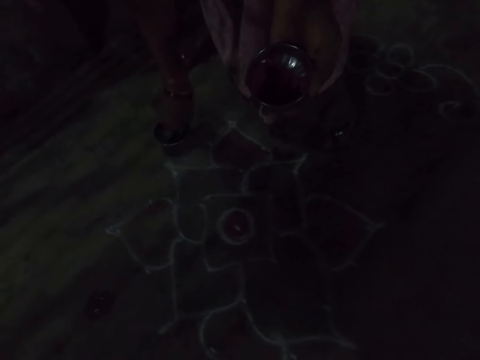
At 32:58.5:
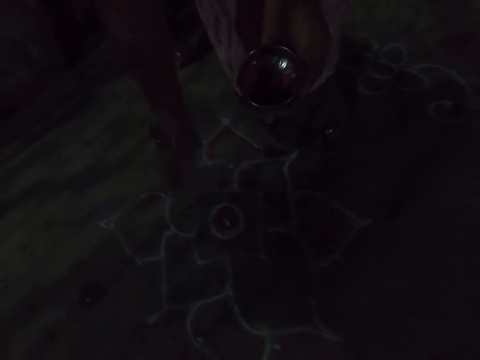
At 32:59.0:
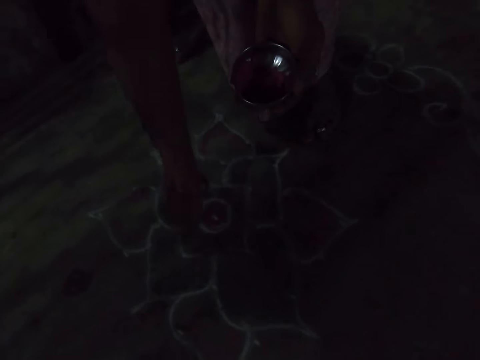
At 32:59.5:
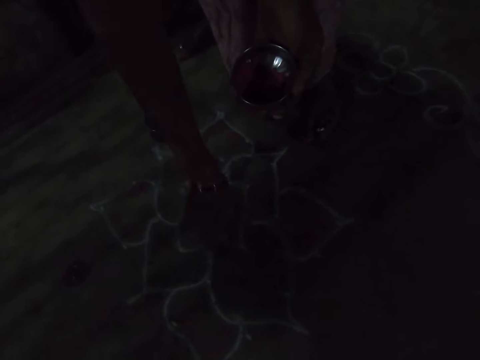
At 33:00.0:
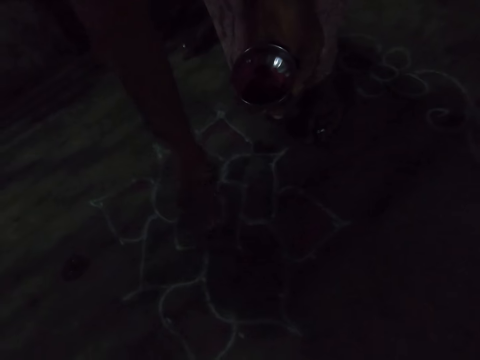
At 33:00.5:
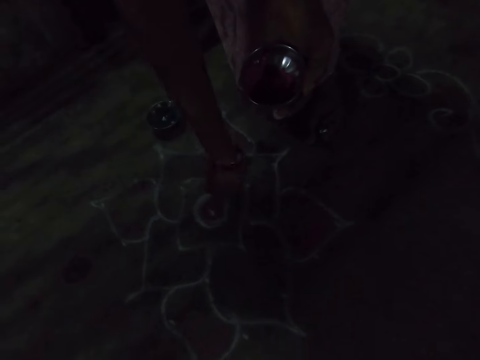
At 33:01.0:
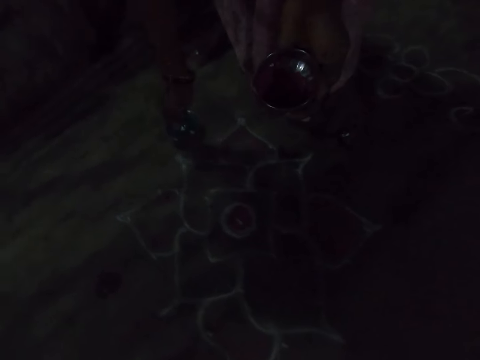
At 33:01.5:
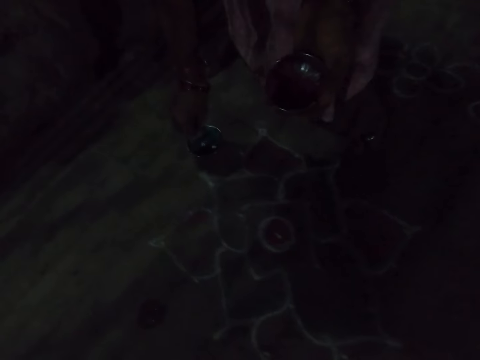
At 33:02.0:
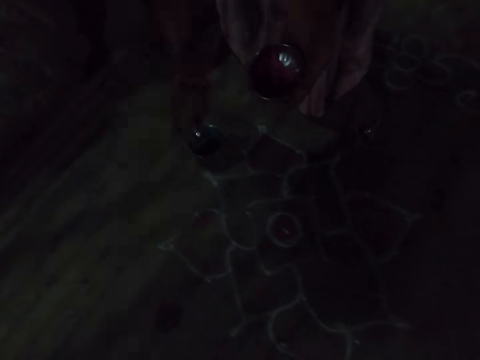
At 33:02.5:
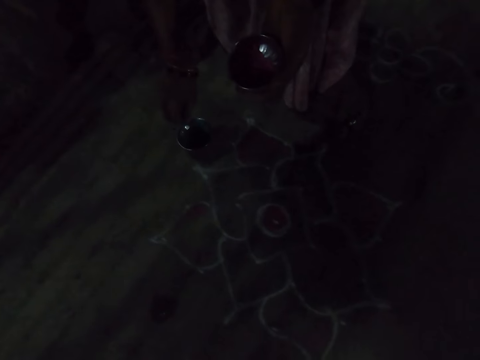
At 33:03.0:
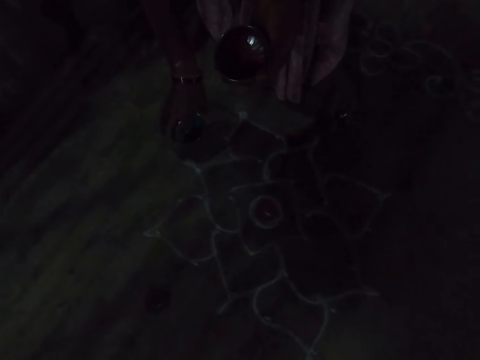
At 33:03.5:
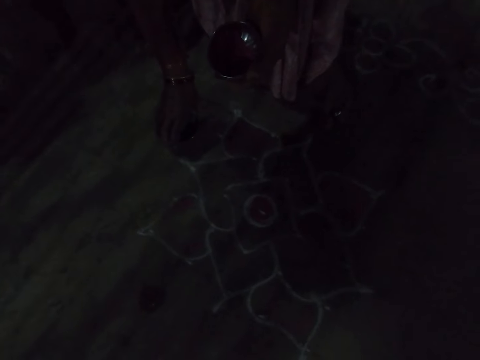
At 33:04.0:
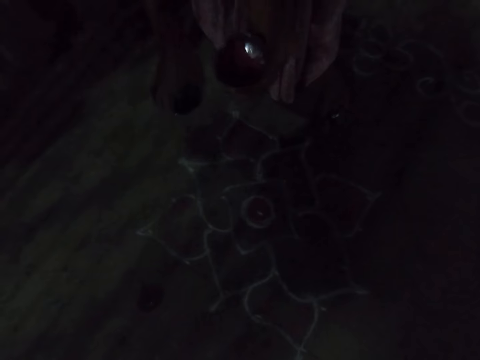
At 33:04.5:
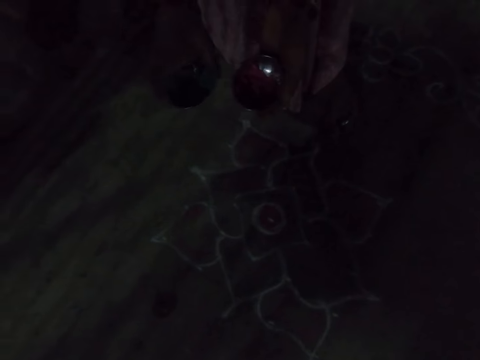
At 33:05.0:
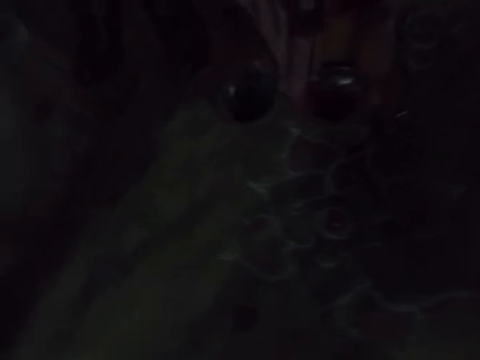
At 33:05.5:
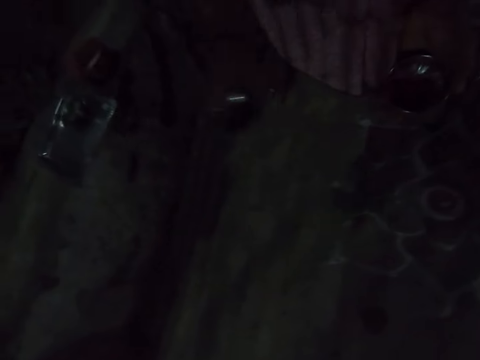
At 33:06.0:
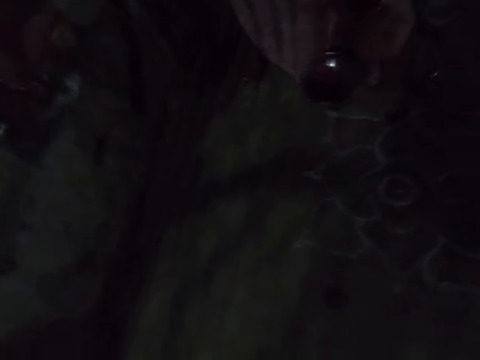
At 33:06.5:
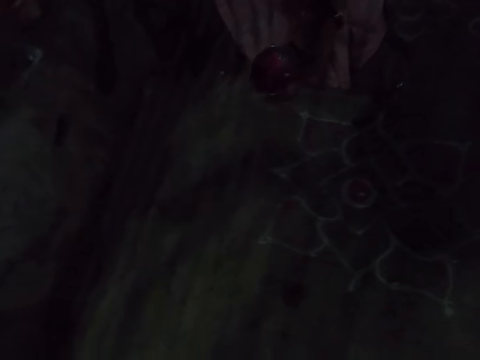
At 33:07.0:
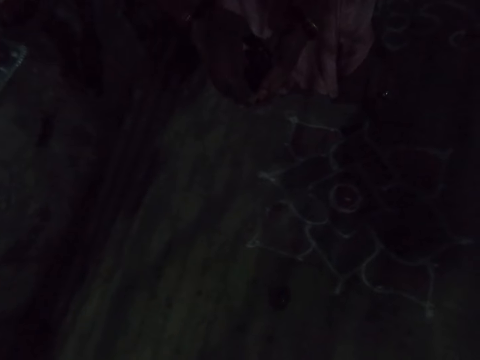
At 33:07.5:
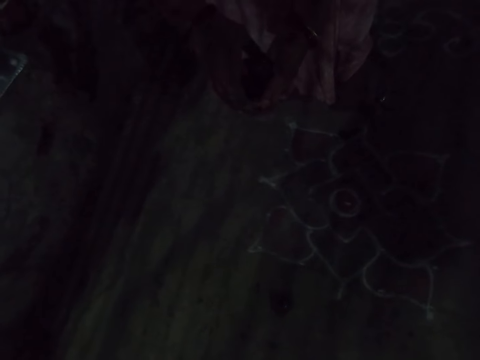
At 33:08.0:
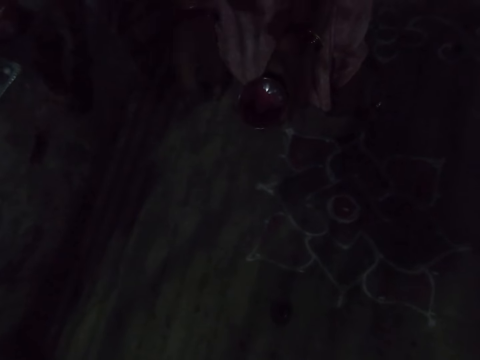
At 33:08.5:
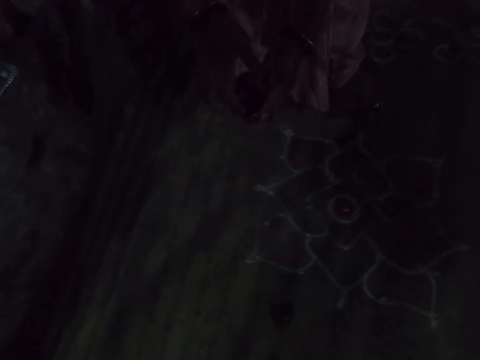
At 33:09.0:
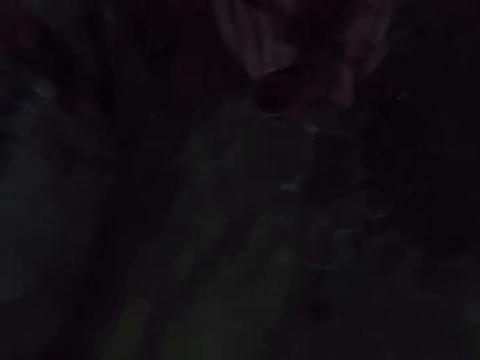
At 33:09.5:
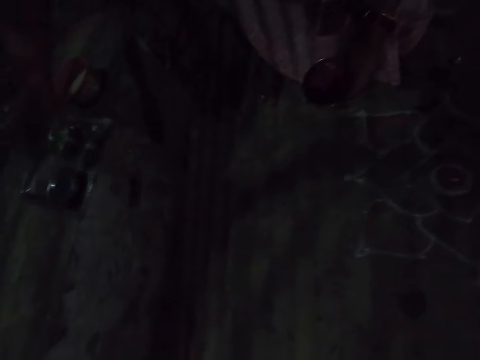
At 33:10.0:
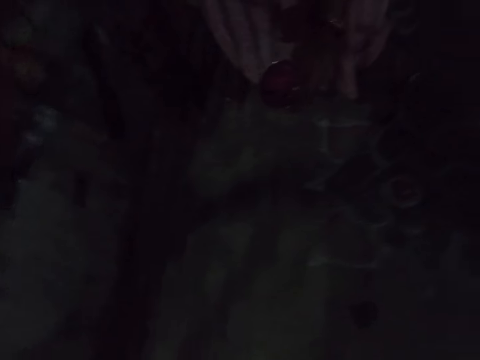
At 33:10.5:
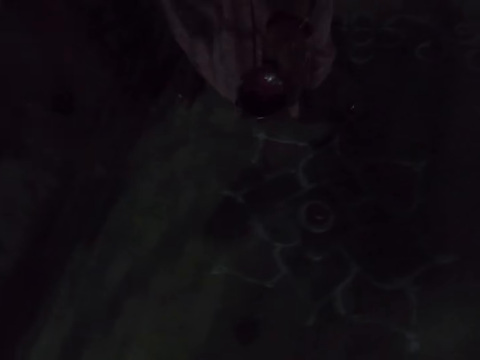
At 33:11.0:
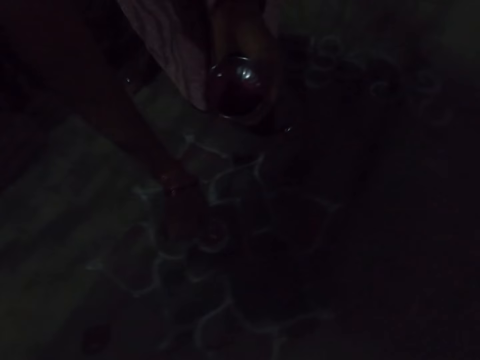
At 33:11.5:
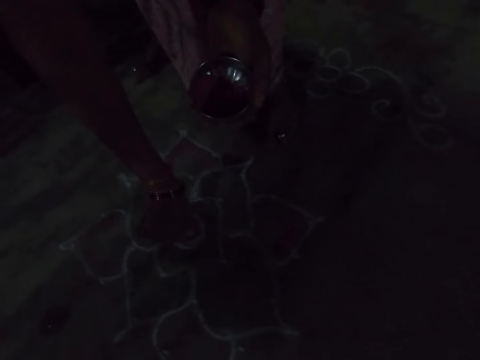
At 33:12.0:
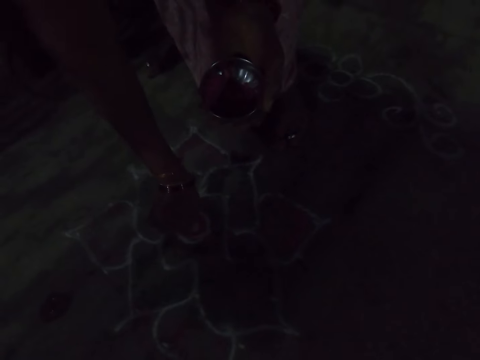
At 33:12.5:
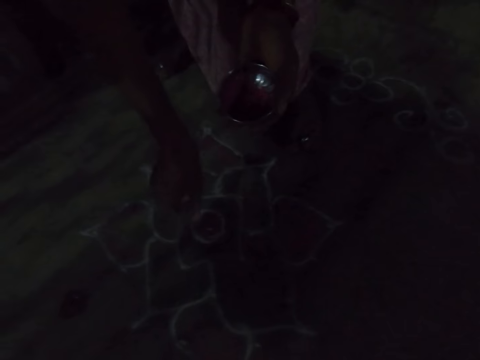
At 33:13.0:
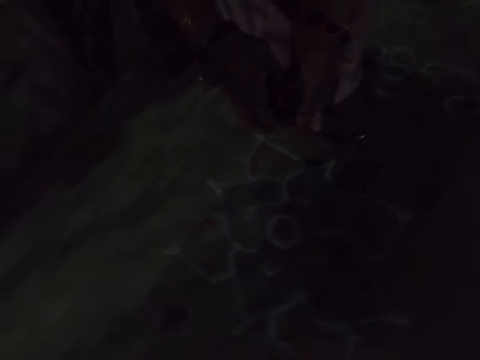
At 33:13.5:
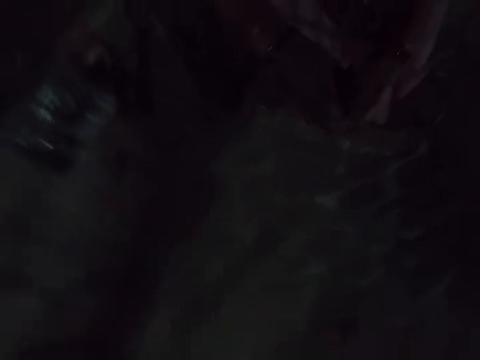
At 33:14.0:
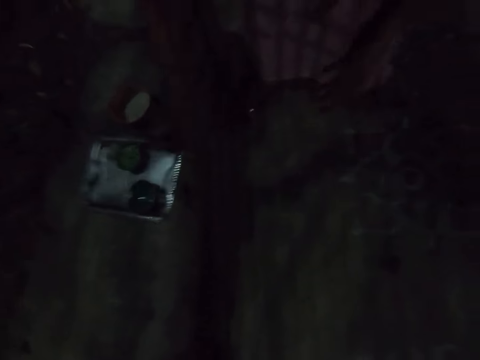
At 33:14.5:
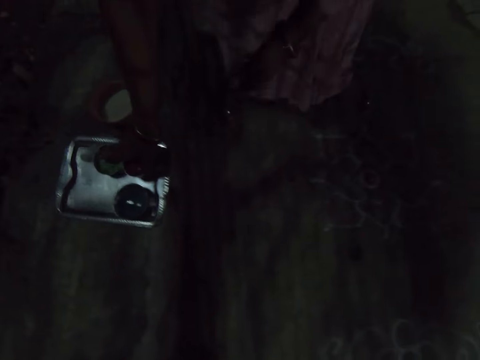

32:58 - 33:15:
The camera wearer scoops the powder with the fingers from a tin. She sprinkles the powder on the drawing. She draws on the ground. She scoops the powder with the fingers. She takes the can of powder or tin of paint. She moves in a compound. She puts the can of powder on the tray. She looks at the tin of paint. She scoops the powder with the fingers from the tin. She sprinkles the powder on the drawing. She draws on the ground. She exchanges the tin of paint to her right hand. She puts the can of powder on the tray. She moves in the compound.

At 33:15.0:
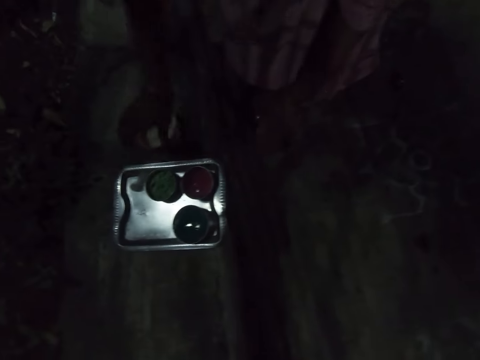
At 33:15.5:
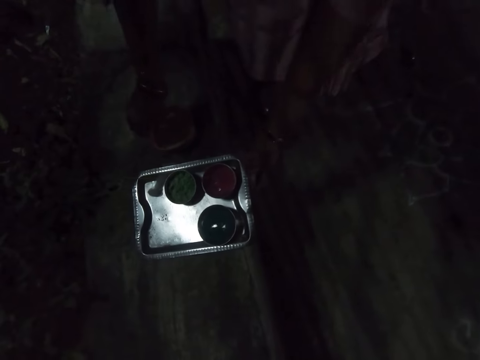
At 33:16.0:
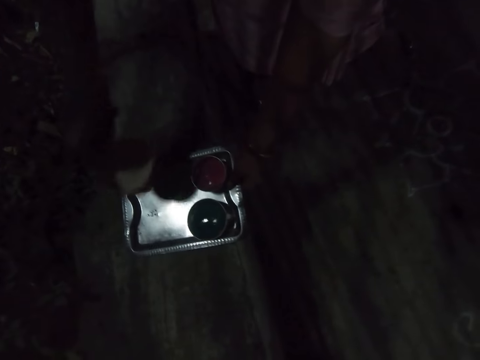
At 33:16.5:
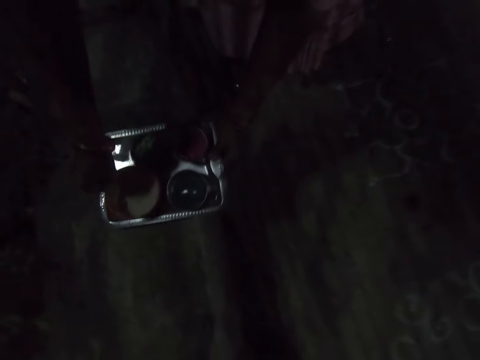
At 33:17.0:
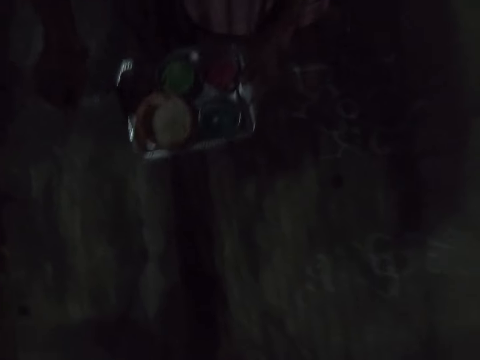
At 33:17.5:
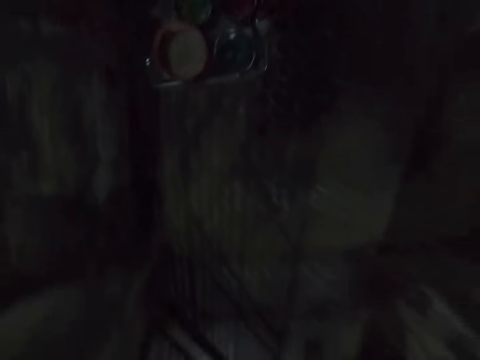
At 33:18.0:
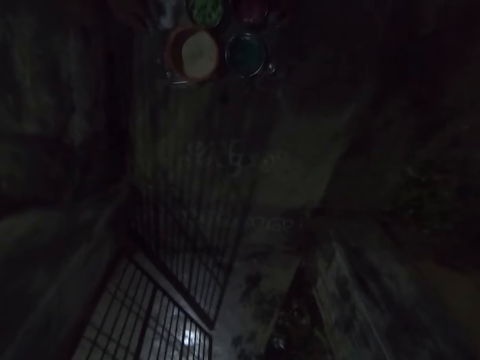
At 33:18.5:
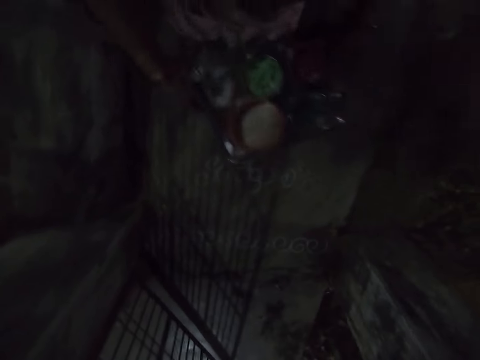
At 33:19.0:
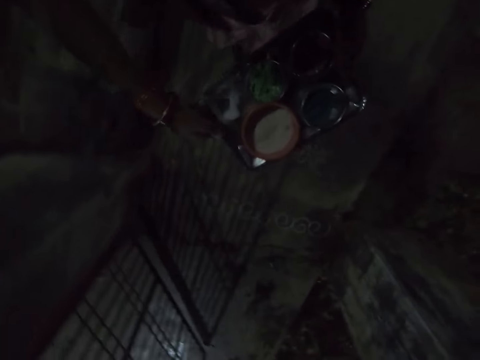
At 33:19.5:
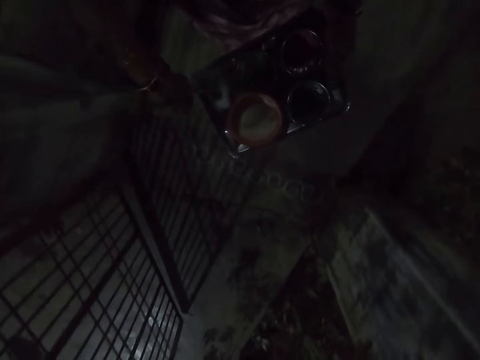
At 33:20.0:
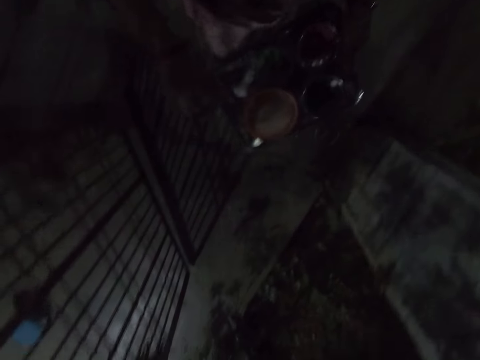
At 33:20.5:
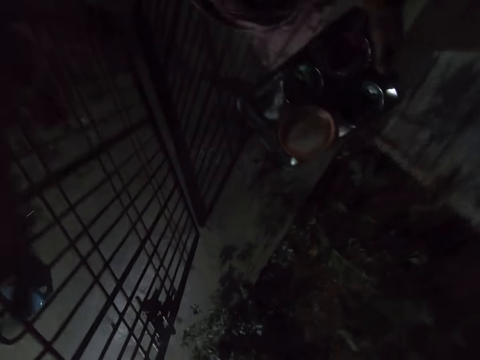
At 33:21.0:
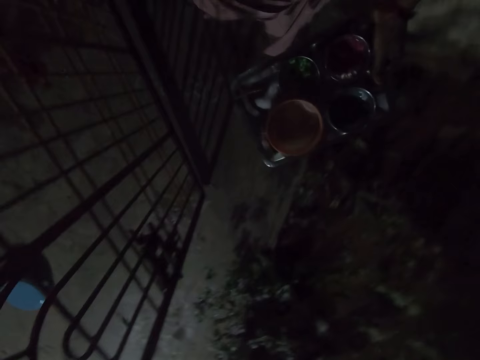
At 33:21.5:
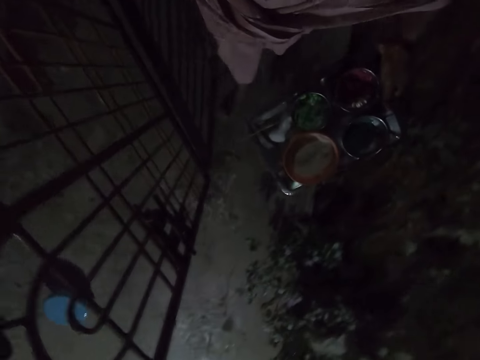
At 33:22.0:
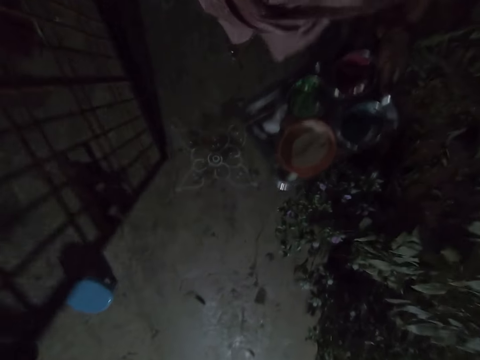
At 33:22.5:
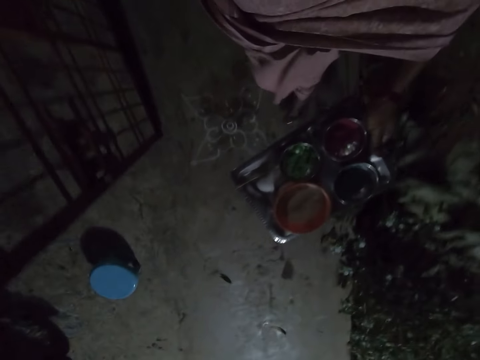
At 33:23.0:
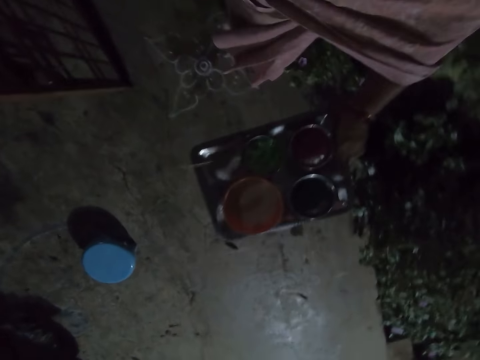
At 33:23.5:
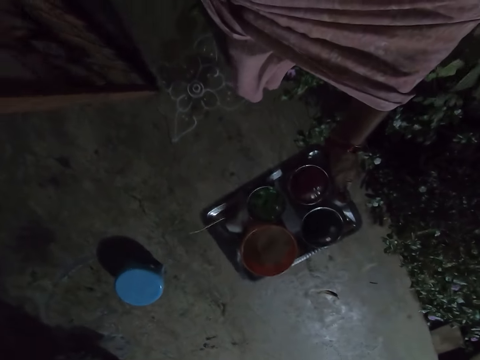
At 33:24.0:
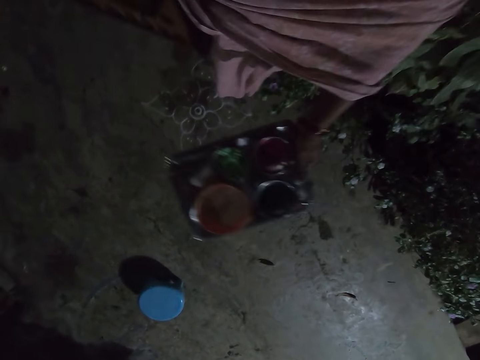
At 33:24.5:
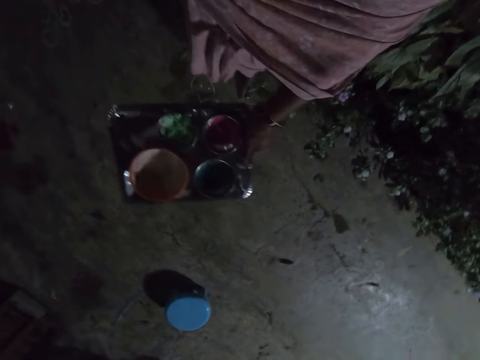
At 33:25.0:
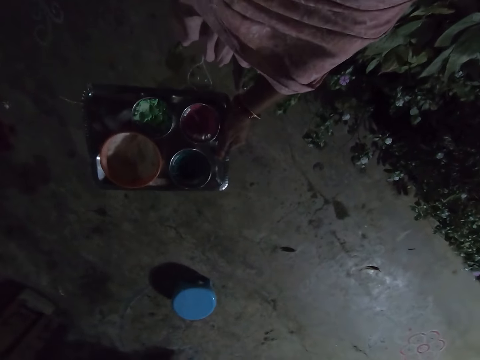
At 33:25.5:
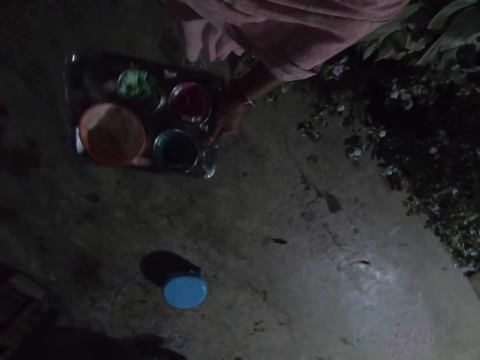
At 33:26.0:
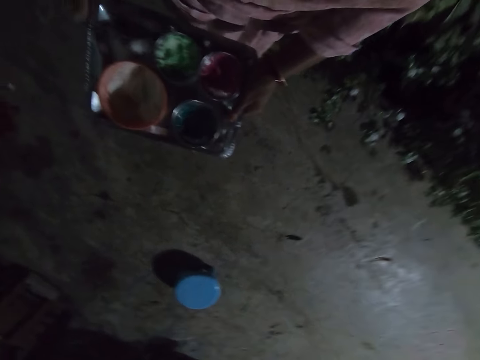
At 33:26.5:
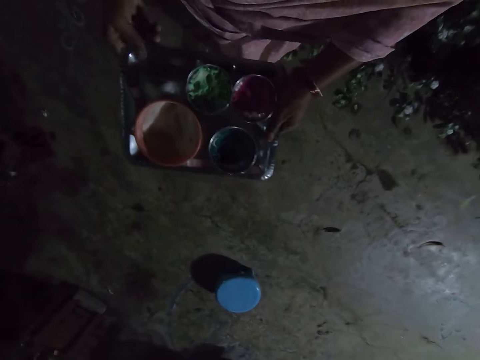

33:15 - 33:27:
The camera wearer places a tin of paint on a tray. They pick a bowl from the ground. They put the bowl in the tray. They pick up the tray from the ground. They move in a compound. They open the gate. They close the gate.
